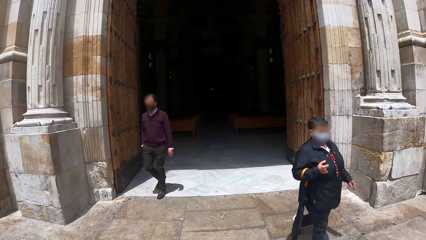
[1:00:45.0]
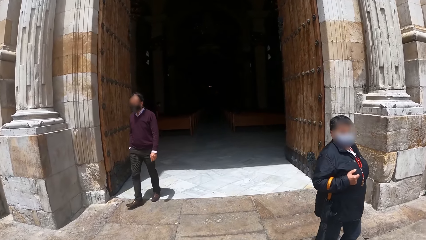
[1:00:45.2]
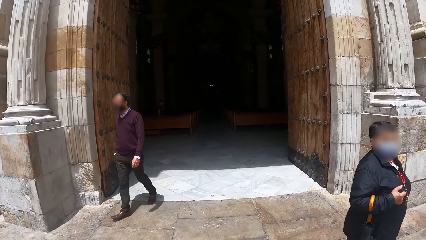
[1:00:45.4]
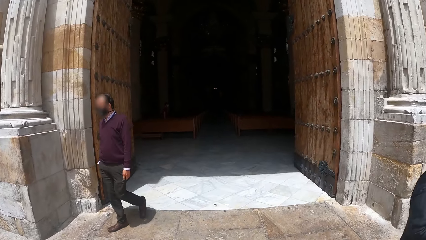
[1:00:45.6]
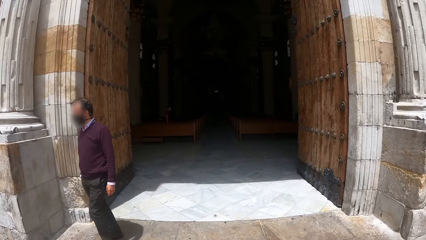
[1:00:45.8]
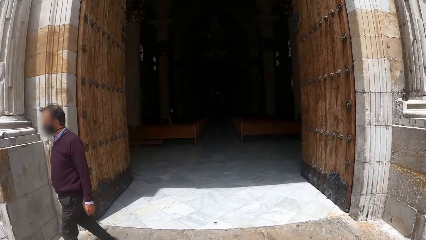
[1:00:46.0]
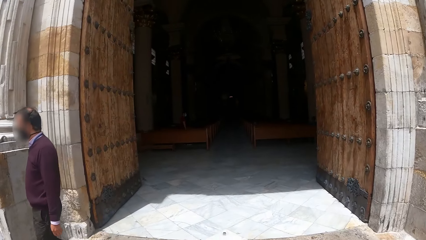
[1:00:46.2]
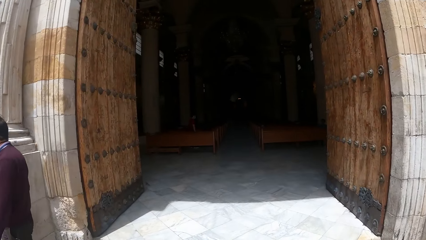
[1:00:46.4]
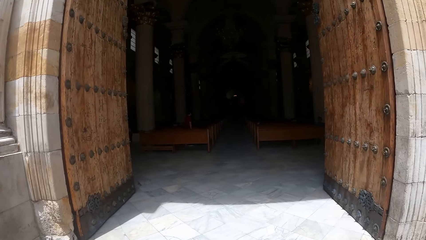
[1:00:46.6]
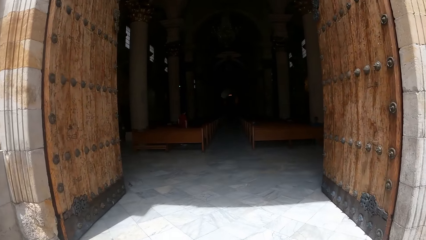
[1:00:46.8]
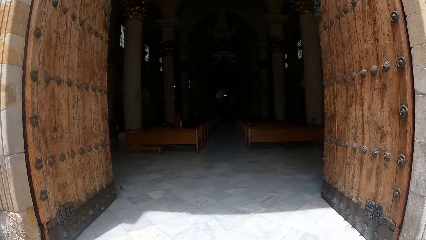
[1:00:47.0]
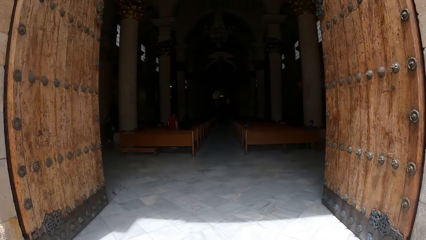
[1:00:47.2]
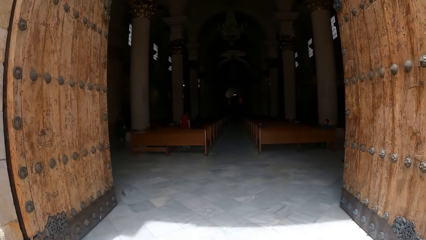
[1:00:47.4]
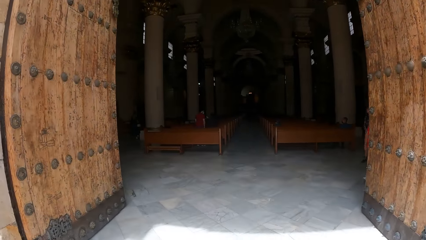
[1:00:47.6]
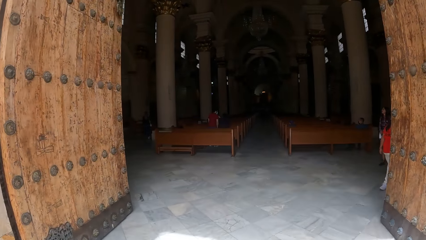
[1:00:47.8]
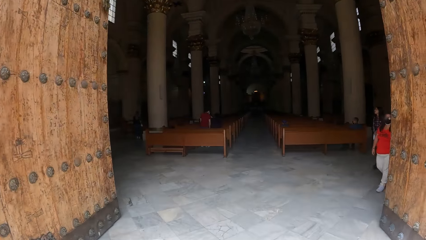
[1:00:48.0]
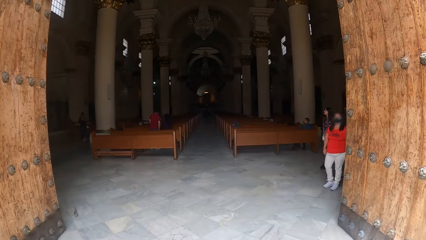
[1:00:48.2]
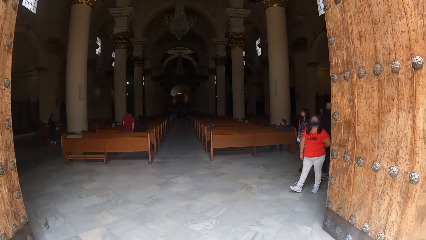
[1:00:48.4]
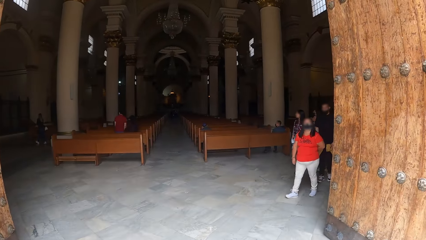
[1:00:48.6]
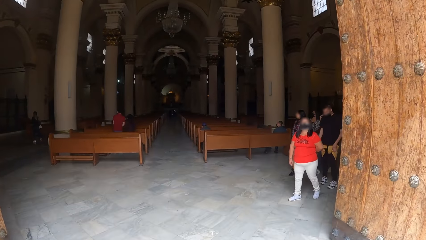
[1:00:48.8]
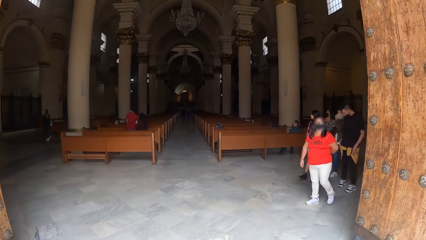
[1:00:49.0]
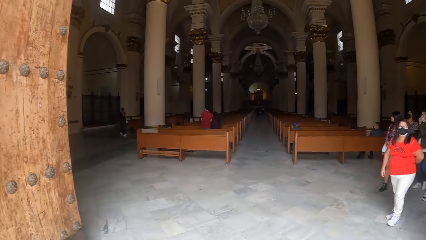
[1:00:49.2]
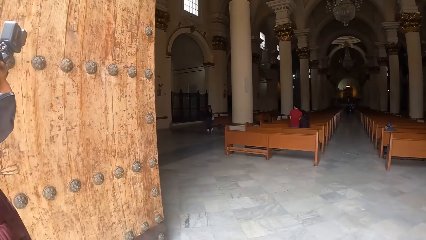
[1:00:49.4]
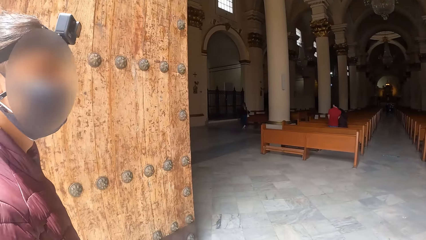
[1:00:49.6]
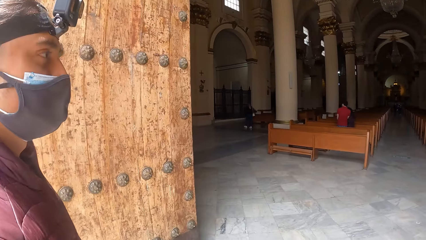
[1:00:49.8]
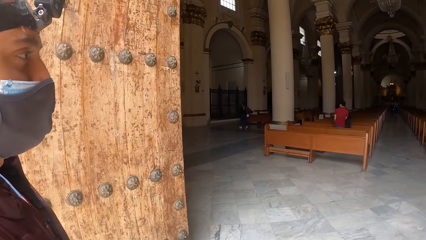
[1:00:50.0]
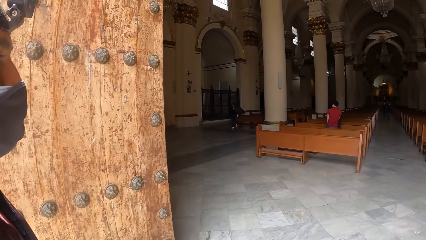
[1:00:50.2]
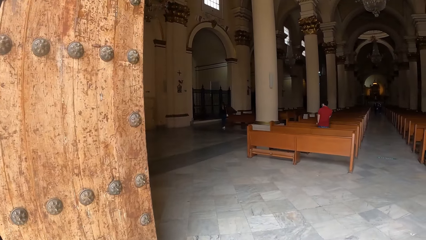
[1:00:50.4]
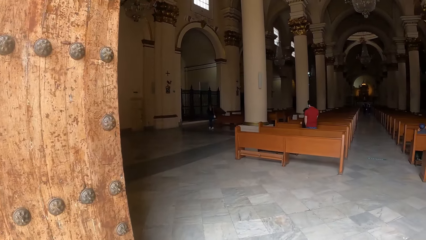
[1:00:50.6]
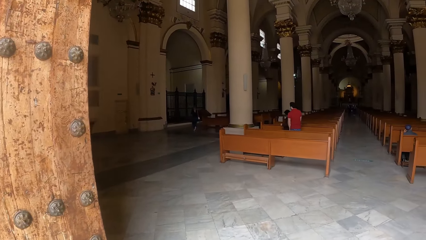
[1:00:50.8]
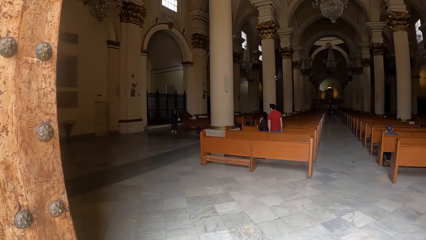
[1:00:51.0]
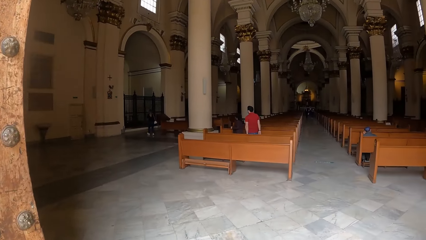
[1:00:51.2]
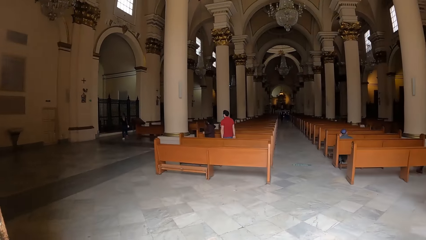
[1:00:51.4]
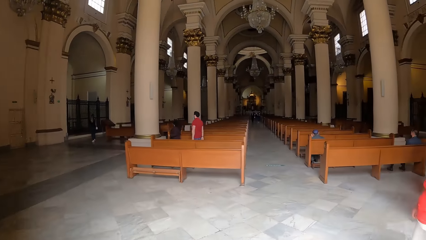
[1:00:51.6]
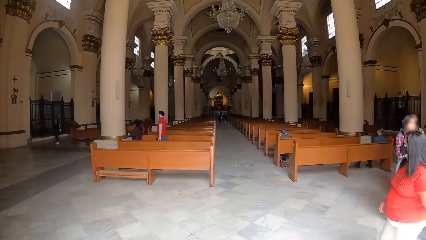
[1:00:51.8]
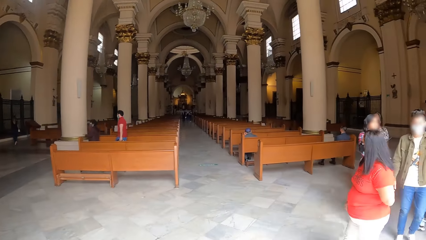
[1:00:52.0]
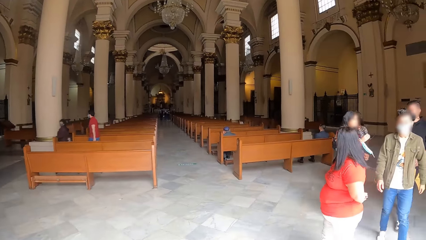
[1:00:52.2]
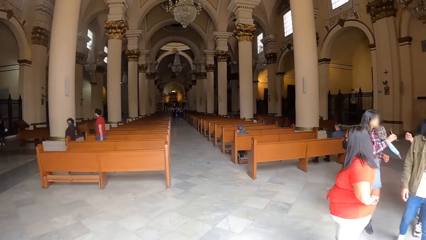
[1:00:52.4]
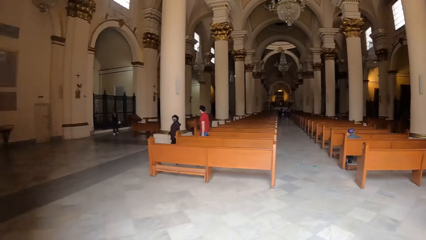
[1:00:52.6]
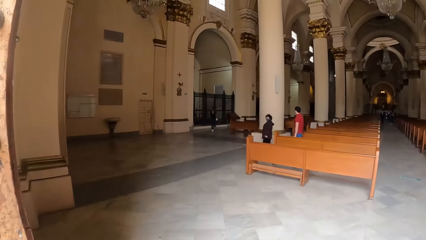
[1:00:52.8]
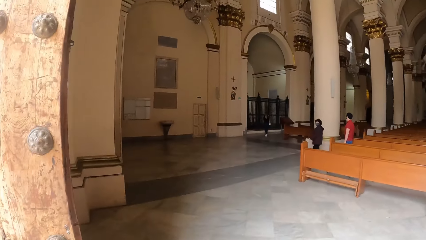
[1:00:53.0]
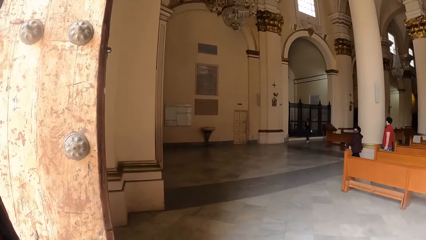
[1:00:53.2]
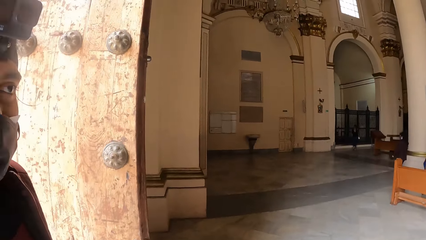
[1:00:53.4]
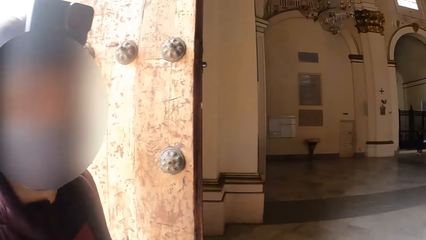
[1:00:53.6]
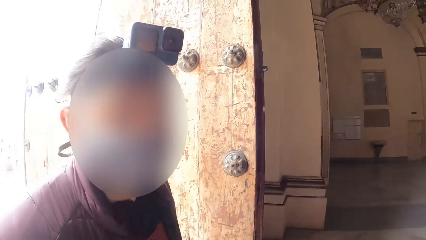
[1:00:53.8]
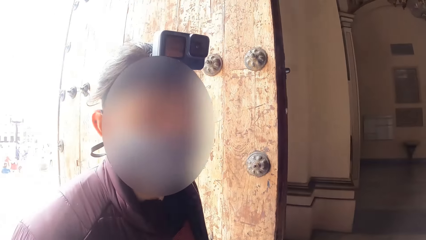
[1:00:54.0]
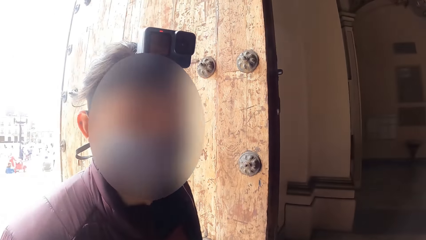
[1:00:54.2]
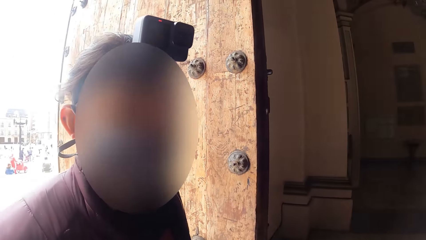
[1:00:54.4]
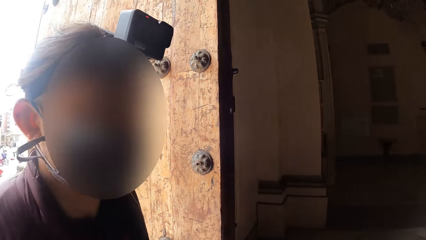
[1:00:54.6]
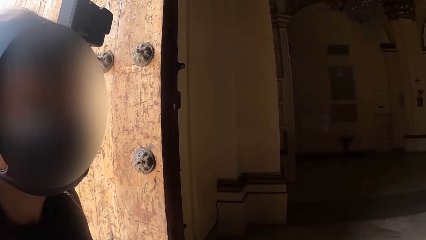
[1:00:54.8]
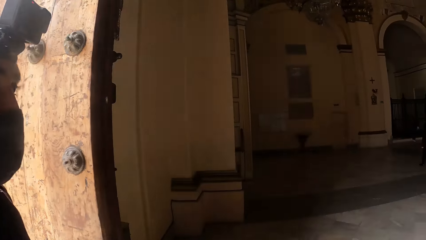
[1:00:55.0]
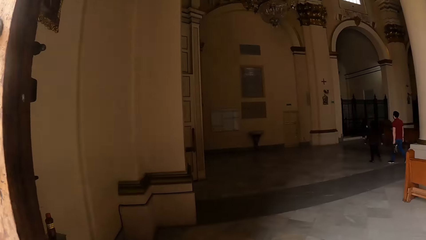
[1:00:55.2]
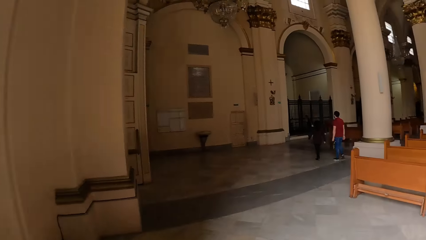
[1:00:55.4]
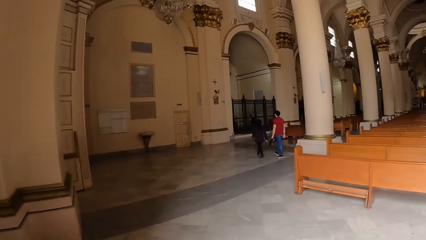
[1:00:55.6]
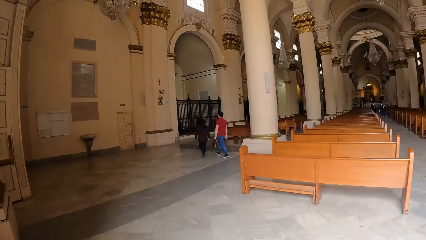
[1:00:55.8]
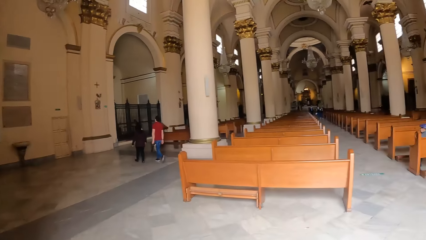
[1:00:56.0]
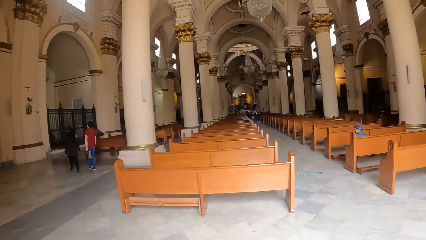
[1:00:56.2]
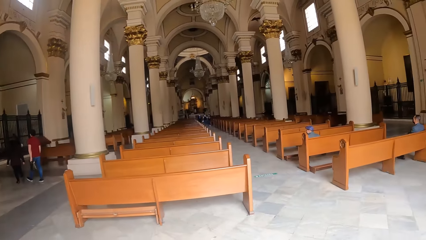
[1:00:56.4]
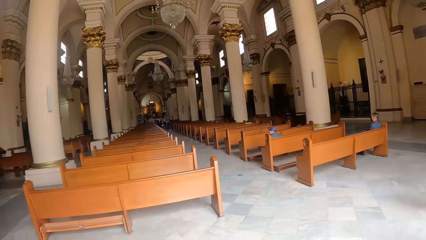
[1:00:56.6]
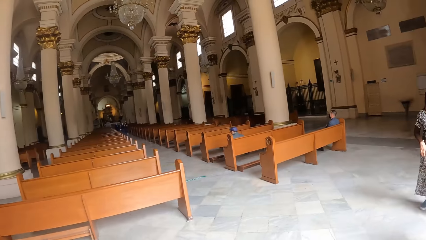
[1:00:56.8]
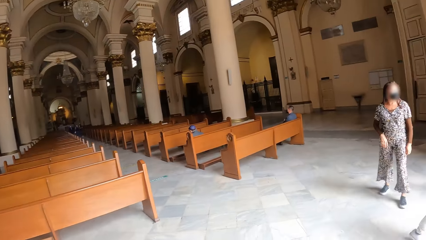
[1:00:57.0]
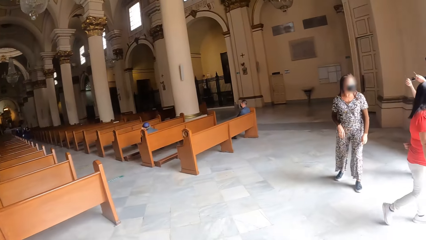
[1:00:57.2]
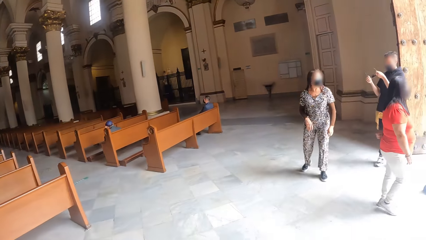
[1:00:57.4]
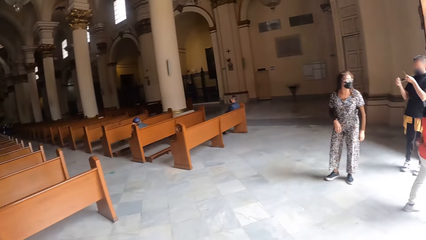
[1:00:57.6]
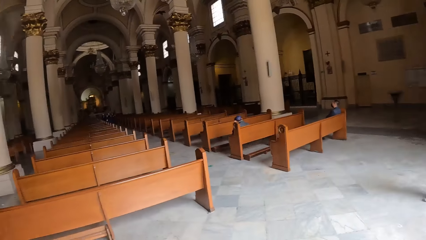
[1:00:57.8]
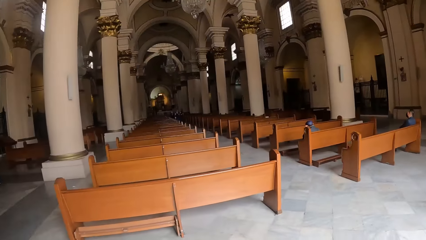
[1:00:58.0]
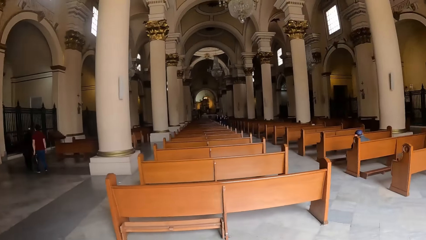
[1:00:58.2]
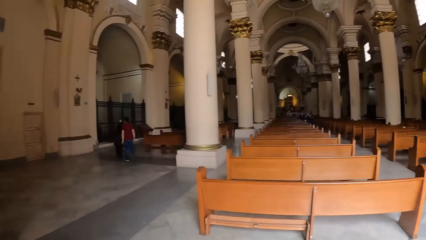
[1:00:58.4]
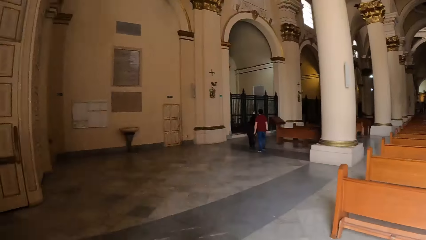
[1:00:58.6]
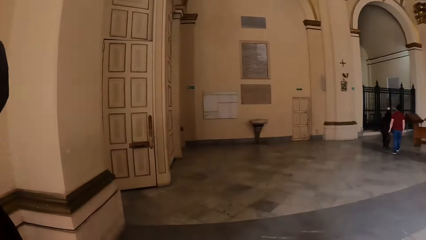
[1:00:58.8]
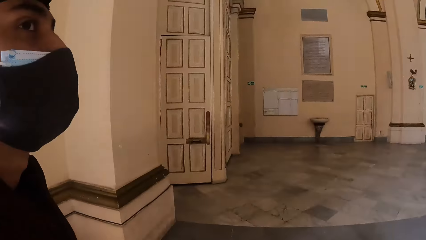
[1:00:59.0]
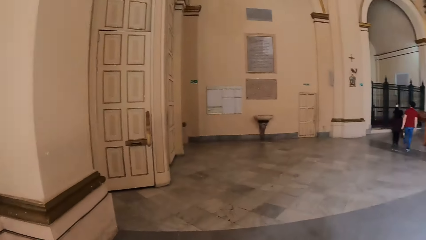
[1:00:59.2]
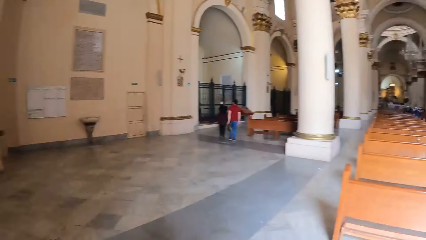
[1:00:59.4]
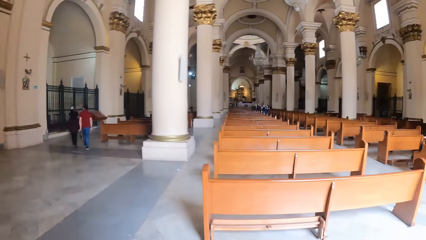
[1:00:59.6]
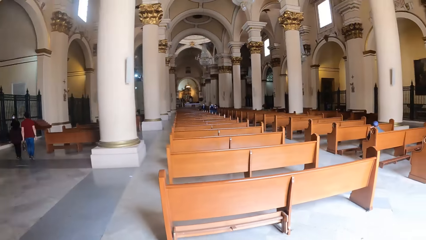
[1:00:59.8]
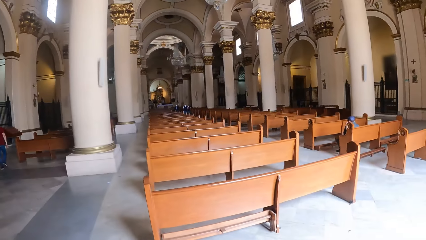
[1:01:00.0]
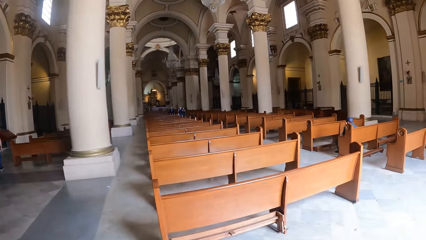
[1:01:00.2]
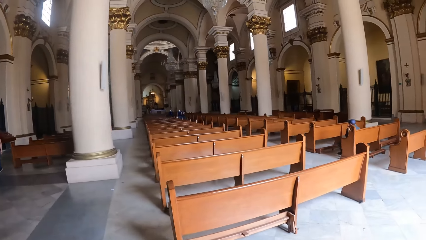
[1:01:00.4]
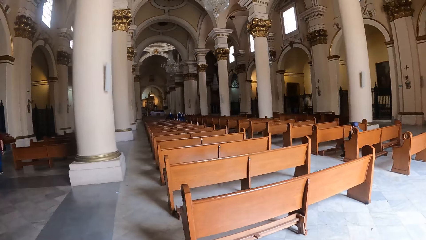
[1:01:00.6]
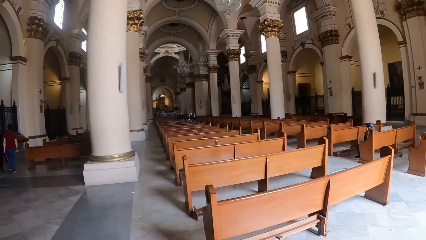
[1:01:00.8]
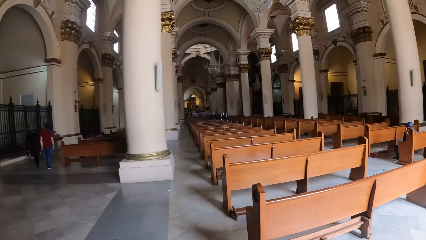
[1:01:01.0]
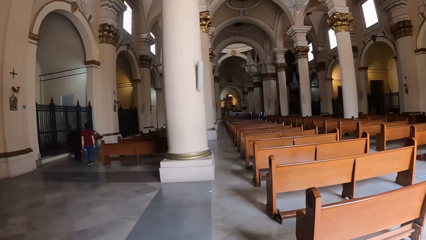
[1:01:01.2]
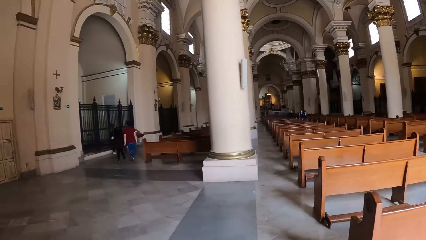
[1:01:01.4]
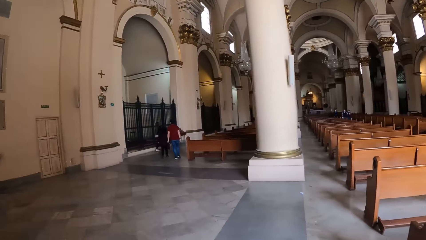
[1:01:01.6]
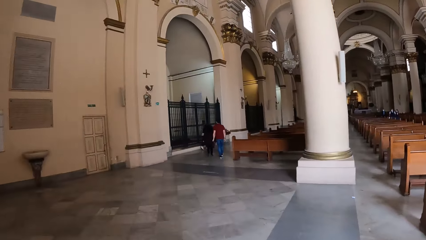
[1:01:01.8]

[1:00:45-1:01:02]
The camera wearer enters the room with a person. A woman walks out of a building, and another woman walks out of the building. A man walks out of the building, and another man walks out of the building. Another man walks inside the building. The camera wearer talks to the person. Another woman walks around. Another man walks around. The camera wearer looks around the room with the person.
